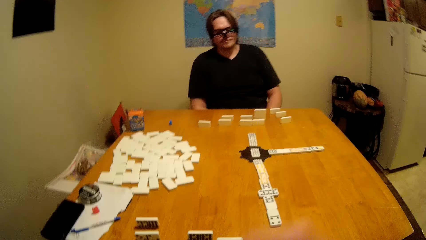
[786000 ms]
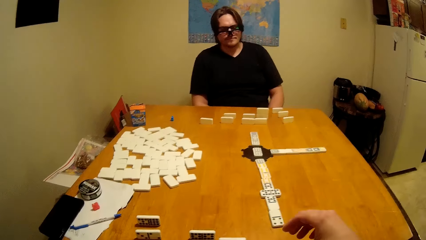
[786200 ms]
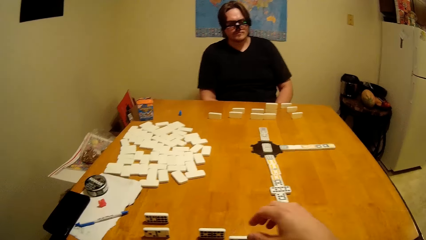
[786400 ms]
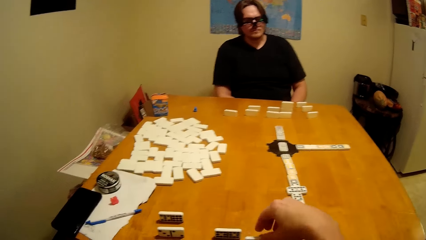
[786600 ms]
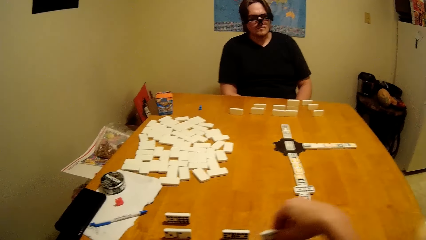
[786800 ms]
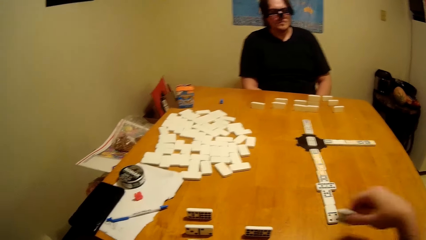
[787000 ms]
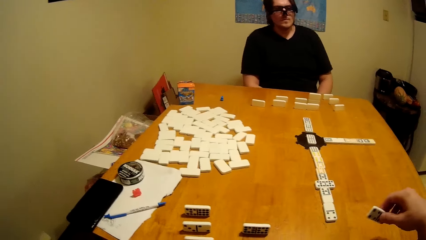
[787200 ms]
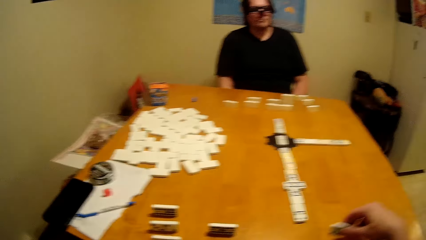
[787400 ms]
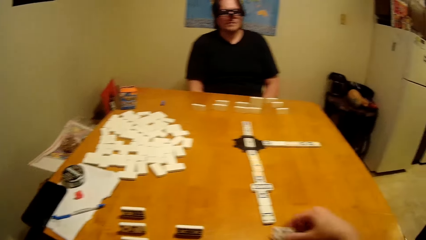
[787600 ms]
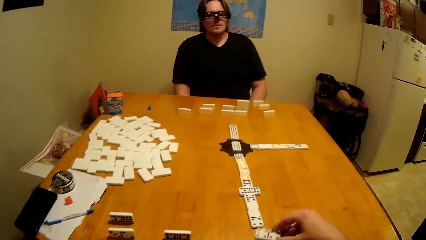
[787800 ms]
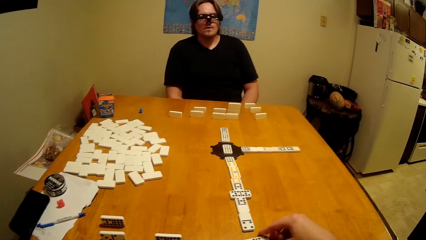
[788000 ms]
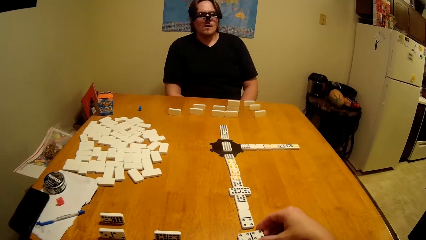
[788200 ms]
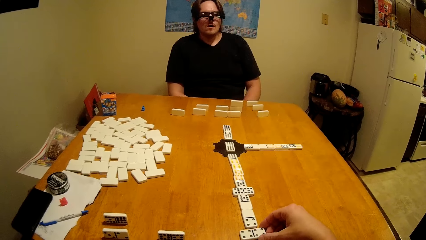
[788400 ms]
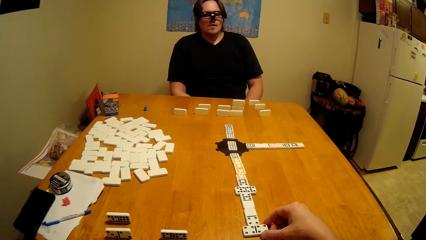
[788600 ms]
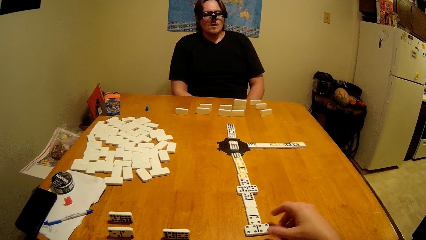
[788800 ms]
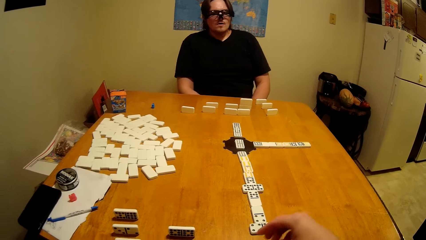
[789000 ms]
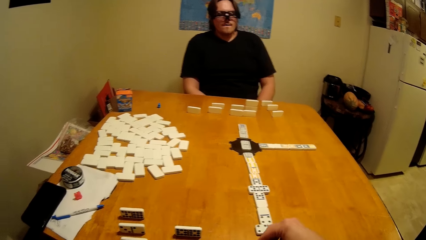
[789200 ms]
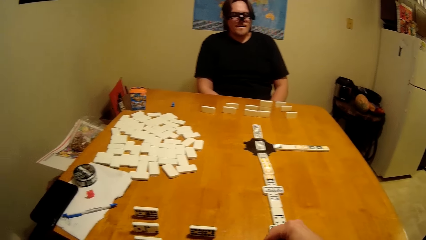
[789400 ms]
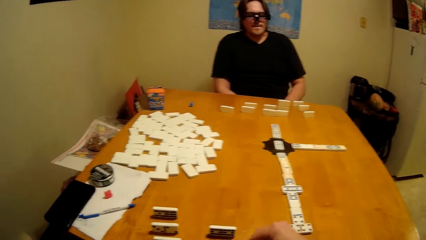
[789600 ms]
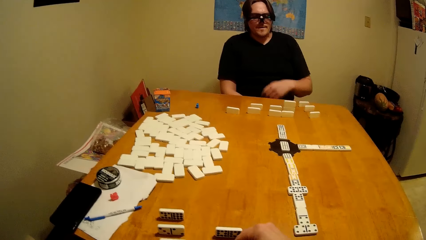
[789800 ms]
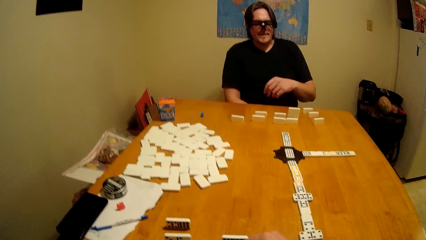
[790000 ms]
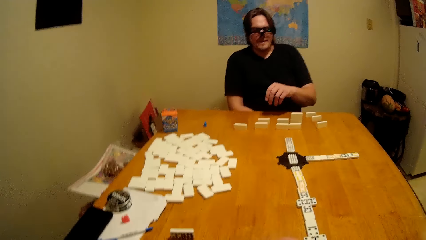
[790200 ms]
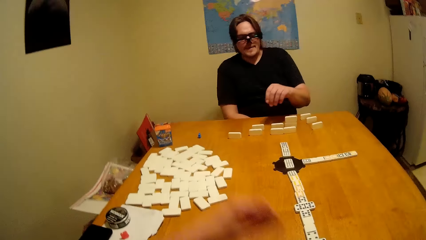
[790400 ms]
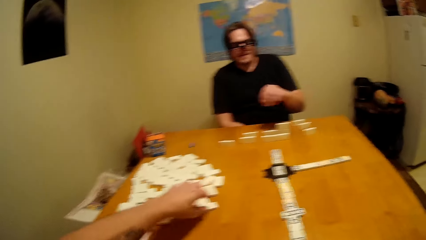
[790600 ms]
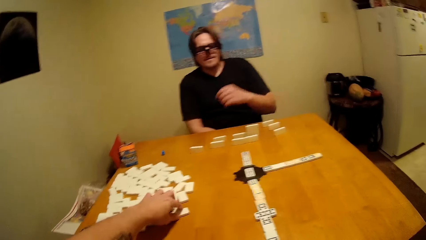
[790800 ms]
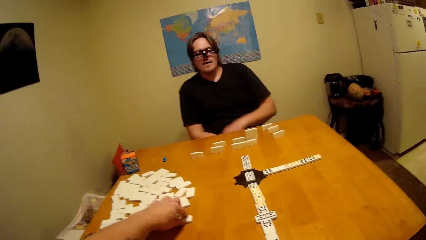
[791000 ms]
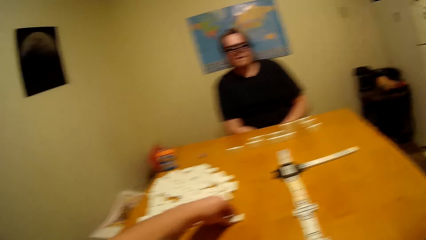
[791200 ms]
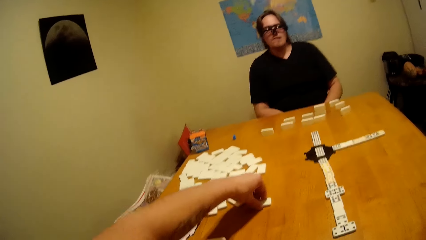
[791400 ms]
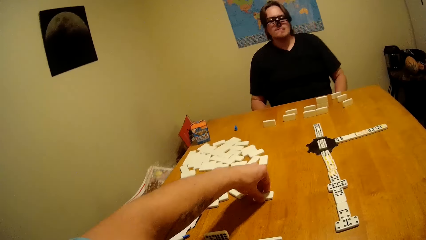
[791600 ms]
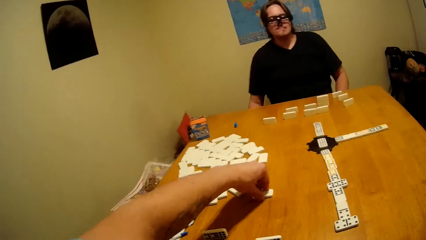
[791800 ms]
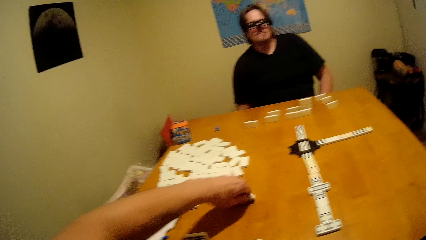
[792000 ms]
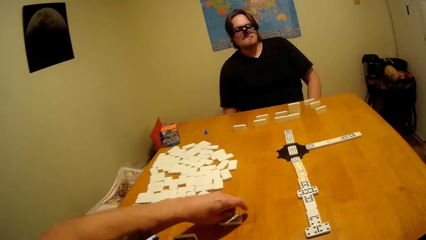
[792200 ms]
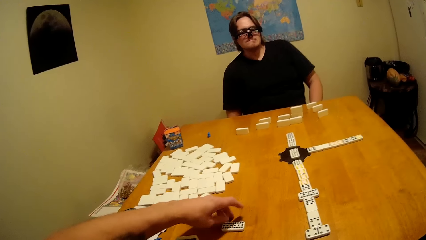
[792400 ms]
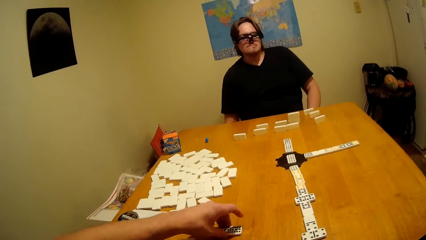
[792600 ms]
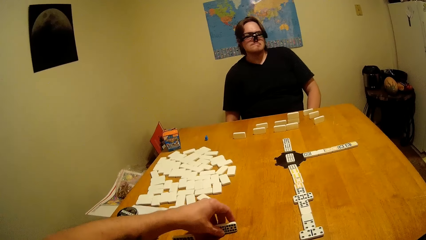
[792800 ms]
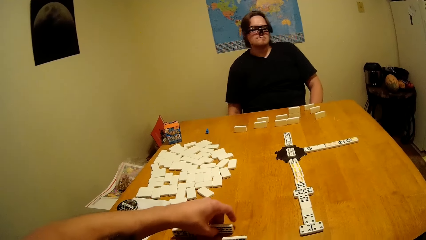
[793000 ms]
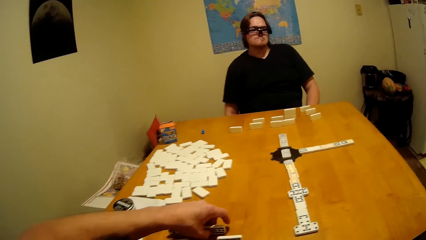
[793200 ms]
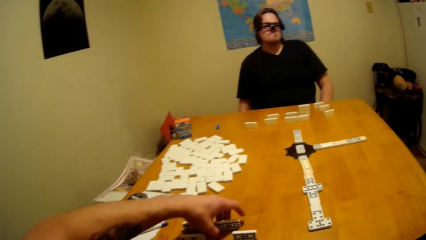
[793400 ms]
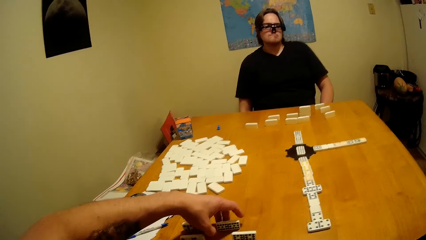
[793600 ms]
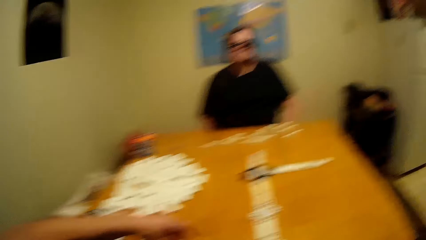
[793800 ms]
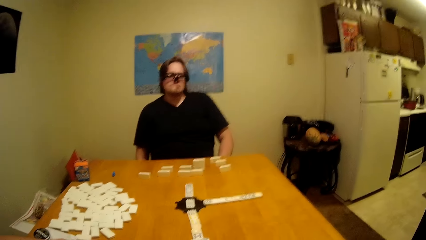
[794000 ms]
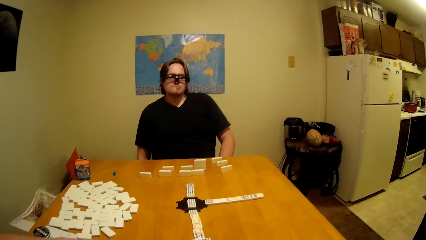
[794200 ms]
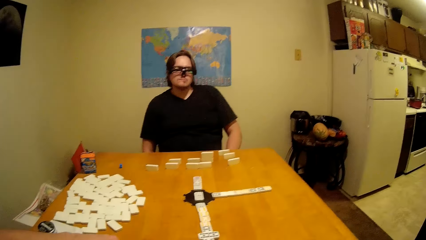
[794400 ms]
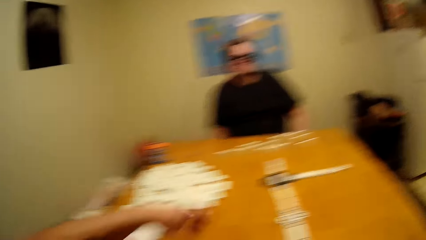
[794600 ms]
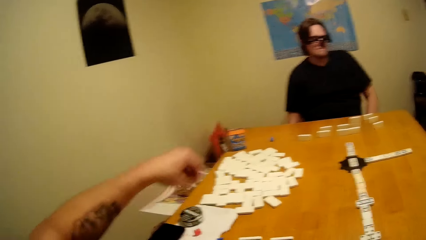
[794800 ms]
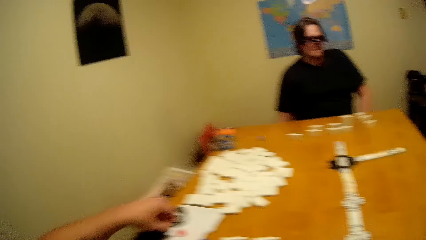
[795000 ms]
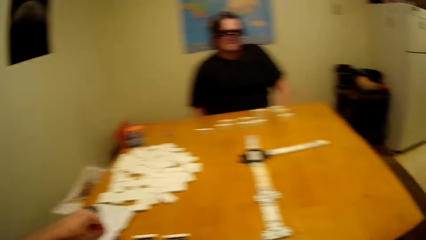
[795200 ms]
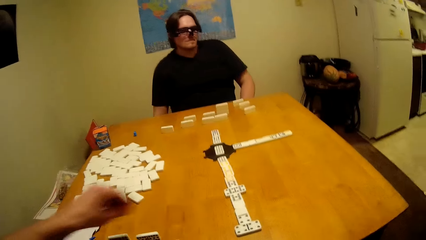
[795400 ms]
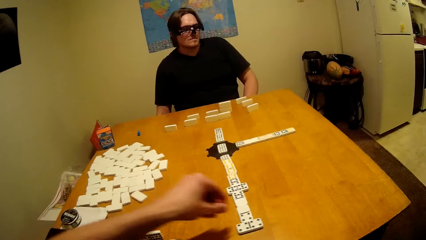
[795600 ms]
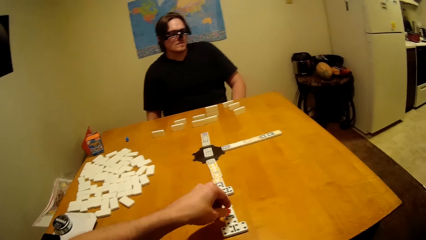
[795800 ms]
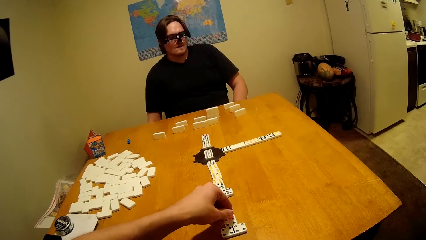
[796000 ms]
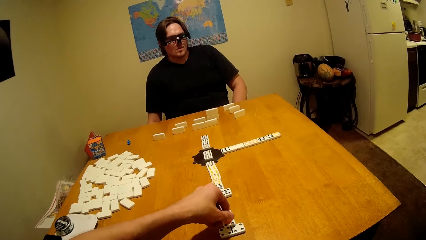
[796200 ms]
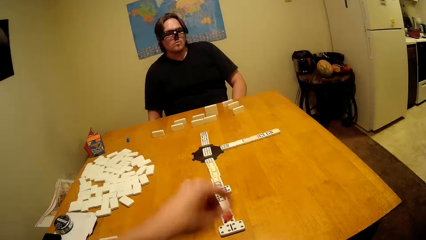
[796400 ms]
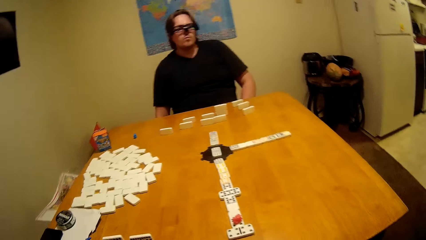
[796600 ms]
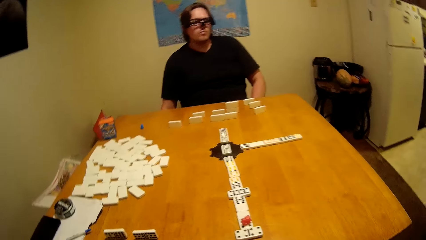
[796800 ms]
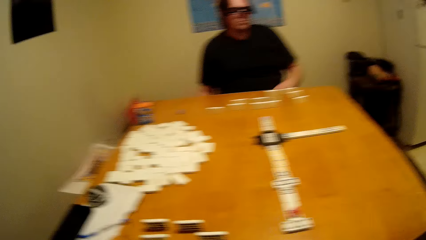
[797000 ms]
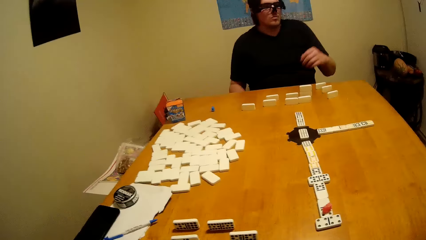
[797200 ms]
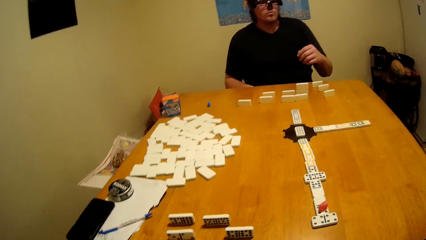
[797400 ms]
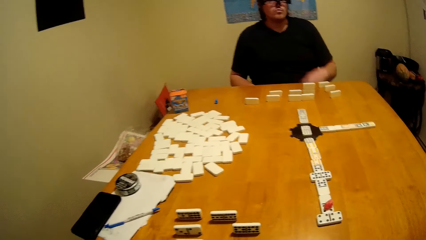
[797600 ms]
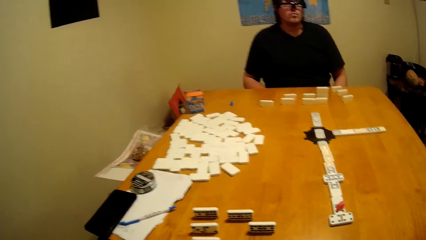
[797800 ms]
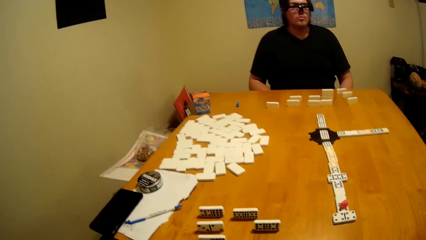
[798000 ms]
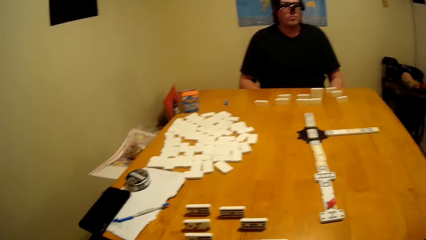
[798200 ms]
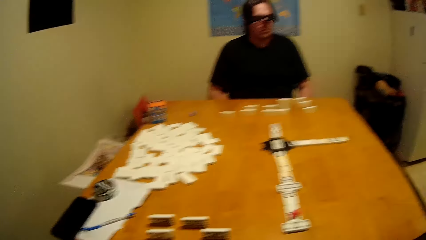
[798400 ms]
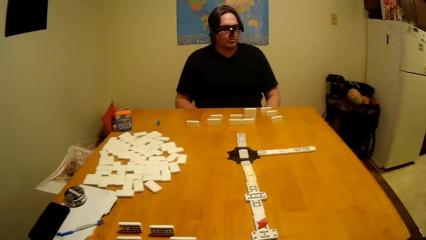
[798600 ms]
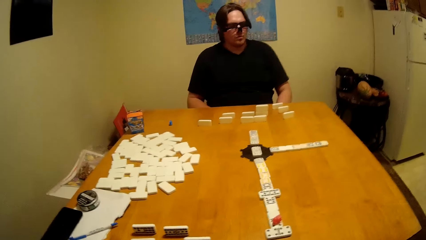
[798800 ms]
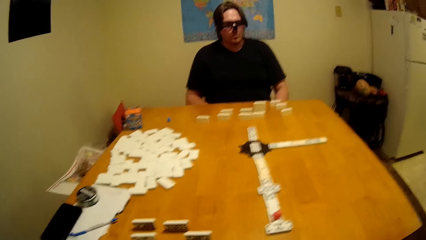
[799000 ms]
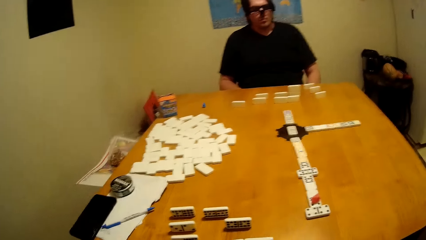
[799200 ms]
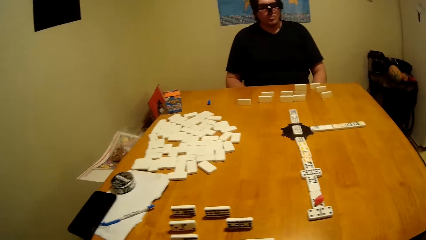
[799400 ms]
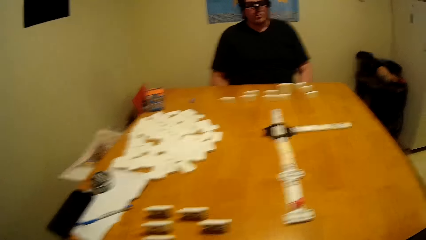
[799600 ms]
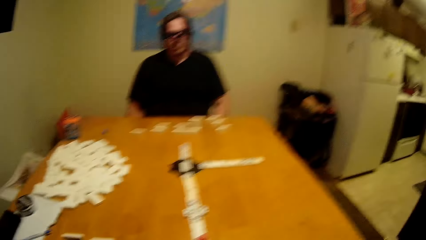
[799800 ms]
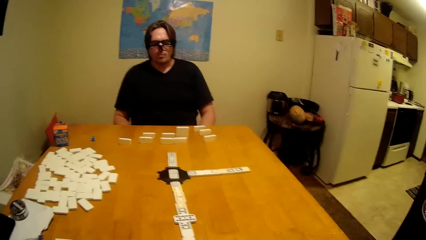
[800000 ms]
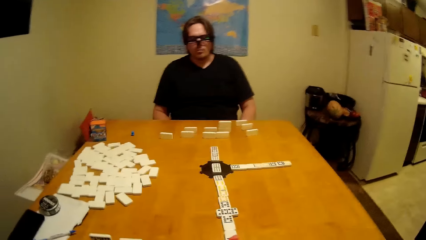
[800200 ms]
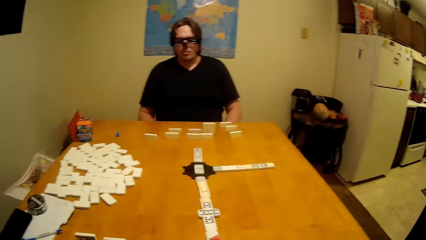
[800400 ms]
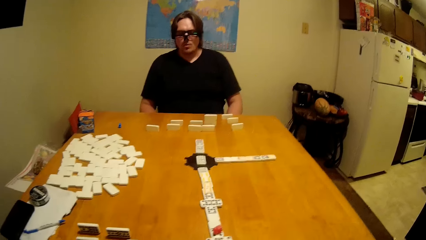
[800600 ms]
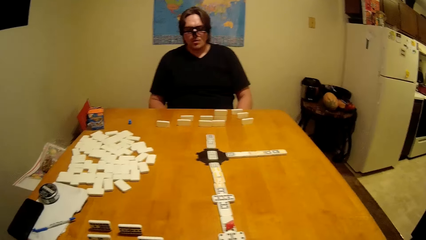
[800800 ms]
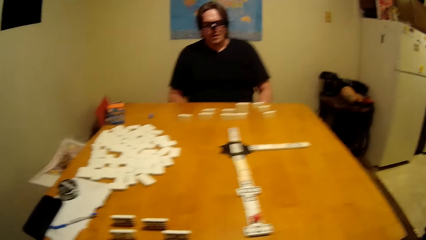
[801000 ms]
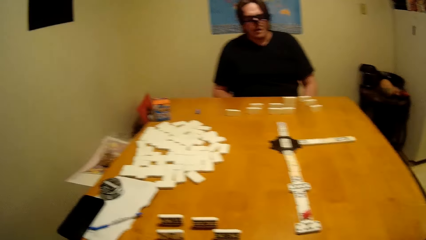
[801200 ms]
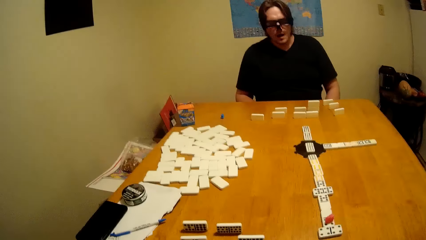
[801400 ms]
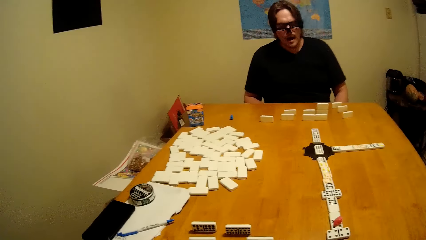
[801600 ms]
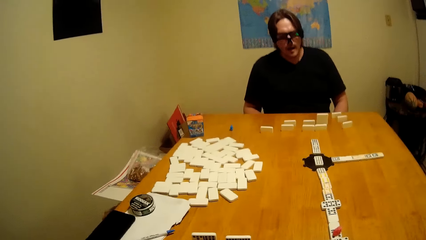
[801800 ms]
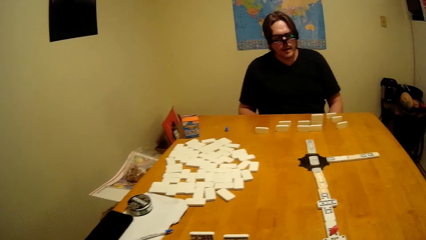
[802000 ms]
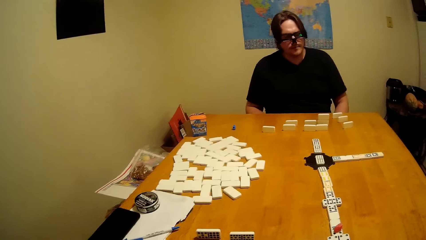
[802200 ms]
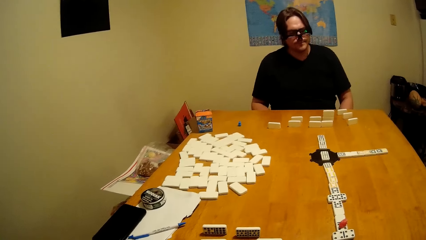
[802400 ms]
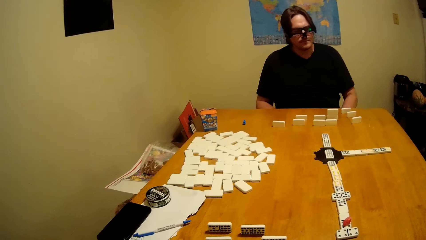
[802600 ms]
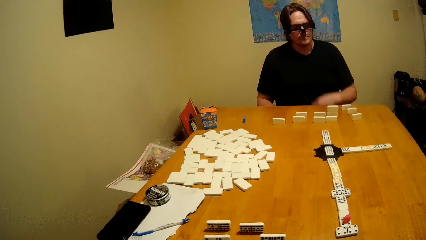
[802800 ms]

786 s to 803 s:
The camera wearer plays the dominoes game.
